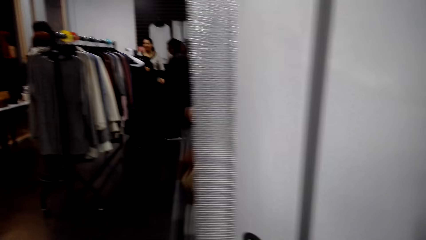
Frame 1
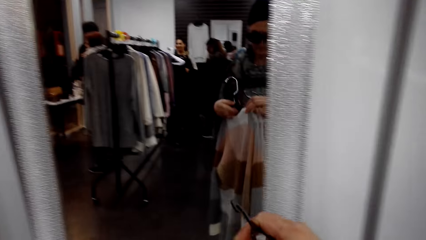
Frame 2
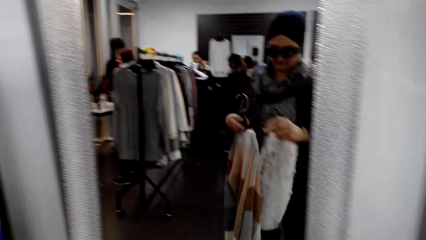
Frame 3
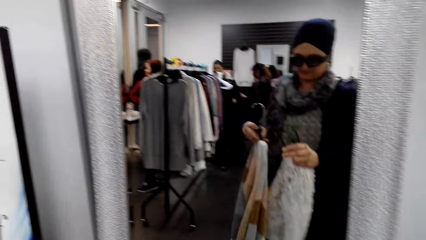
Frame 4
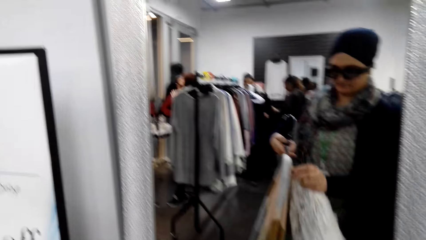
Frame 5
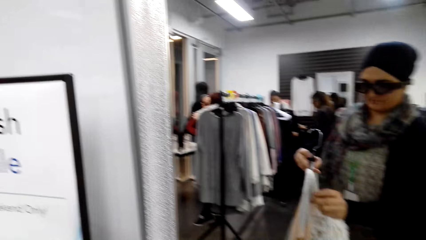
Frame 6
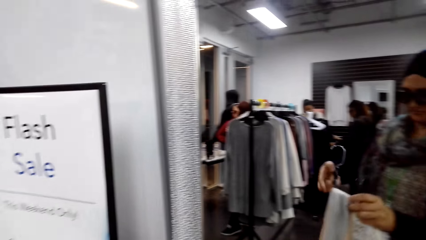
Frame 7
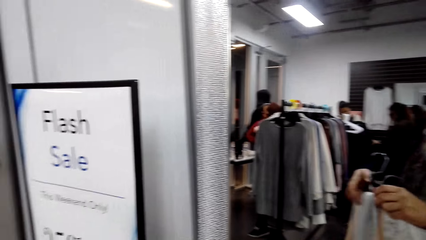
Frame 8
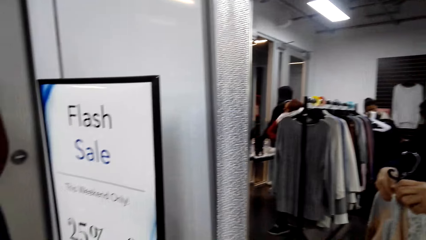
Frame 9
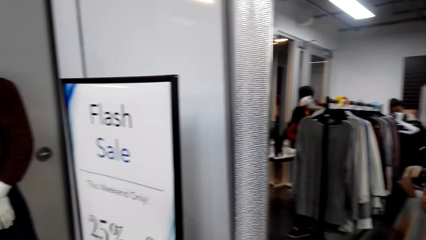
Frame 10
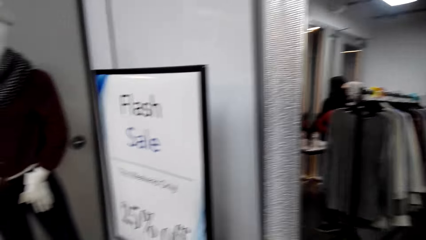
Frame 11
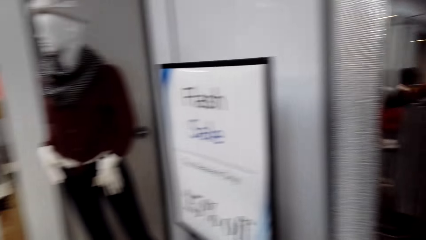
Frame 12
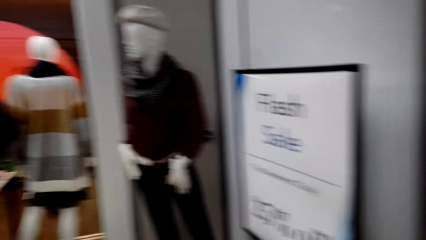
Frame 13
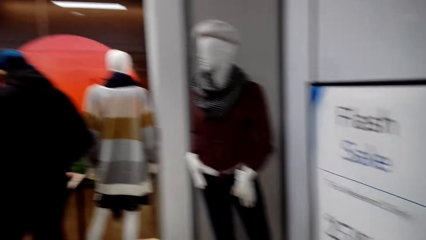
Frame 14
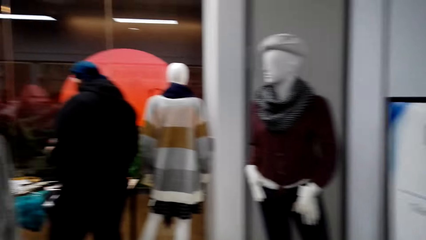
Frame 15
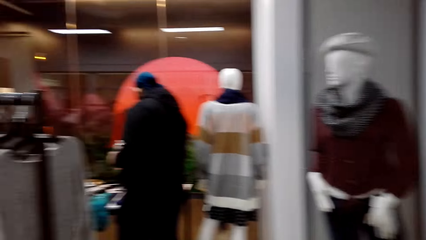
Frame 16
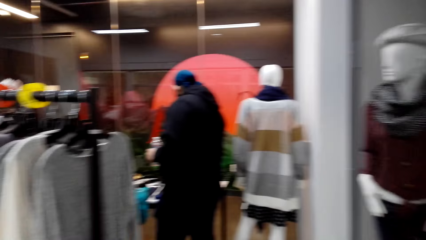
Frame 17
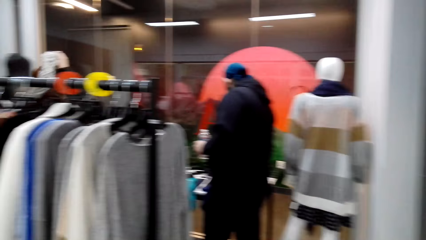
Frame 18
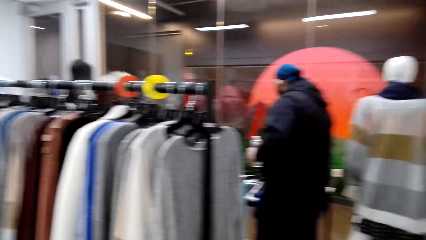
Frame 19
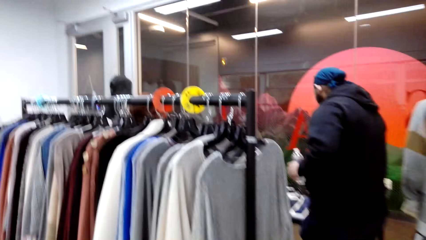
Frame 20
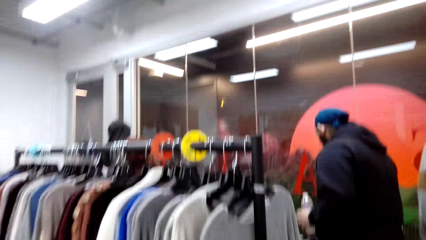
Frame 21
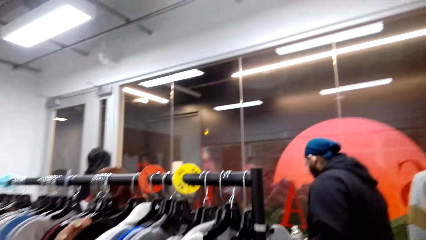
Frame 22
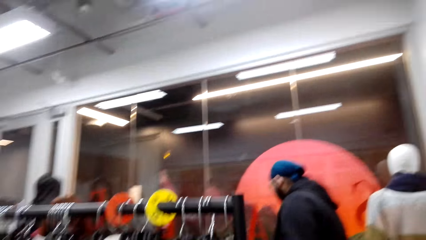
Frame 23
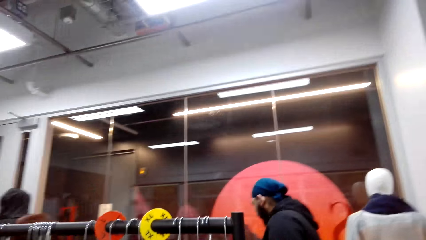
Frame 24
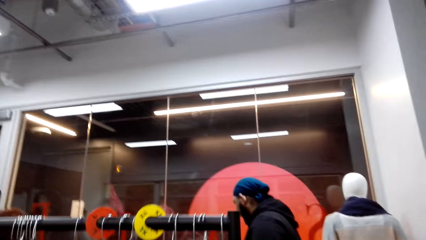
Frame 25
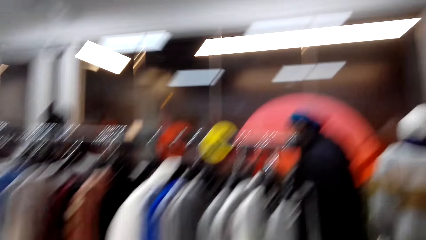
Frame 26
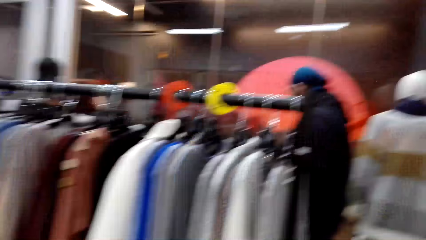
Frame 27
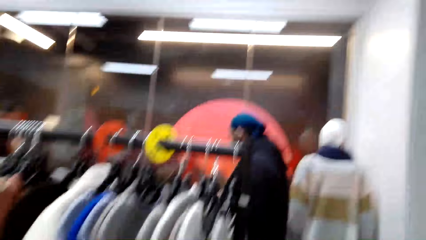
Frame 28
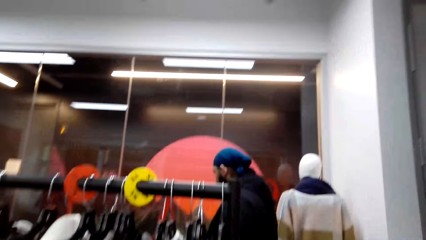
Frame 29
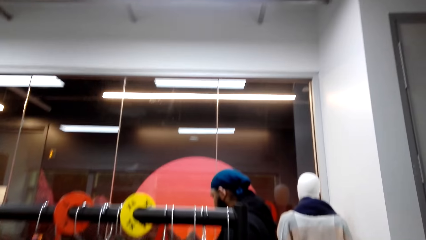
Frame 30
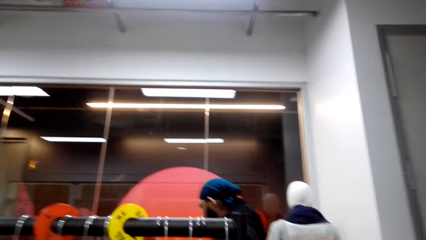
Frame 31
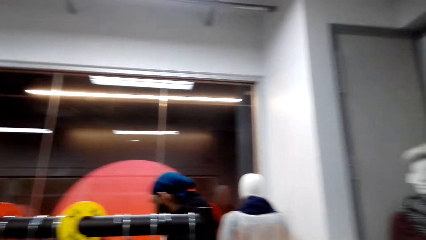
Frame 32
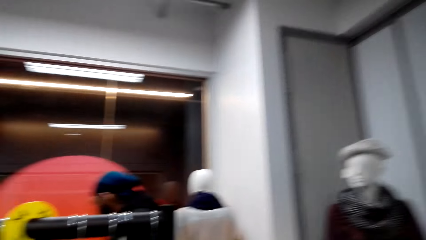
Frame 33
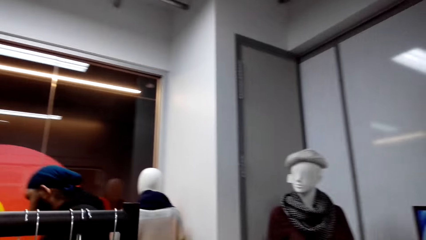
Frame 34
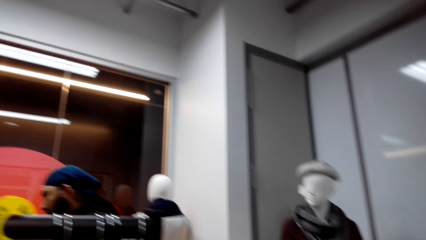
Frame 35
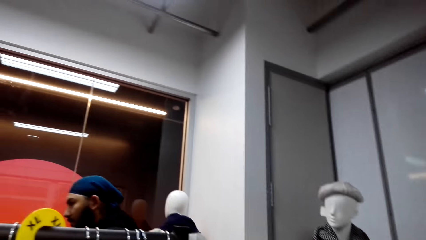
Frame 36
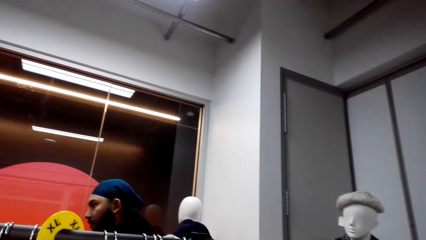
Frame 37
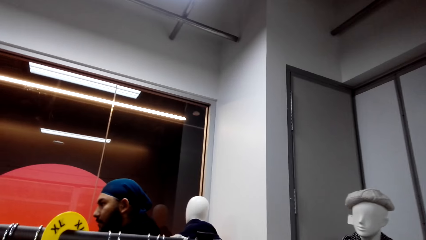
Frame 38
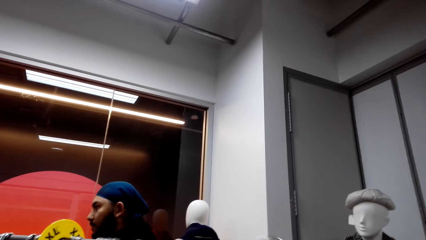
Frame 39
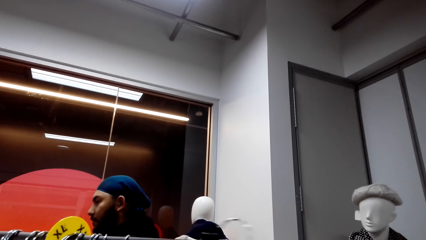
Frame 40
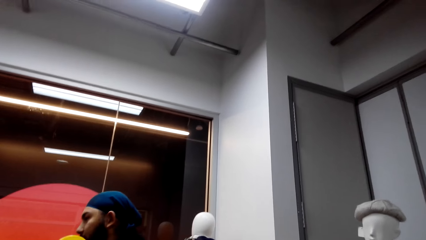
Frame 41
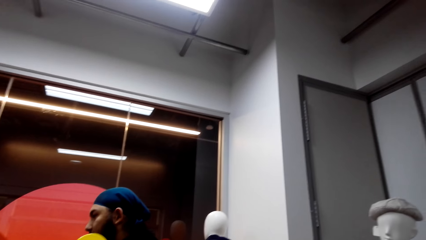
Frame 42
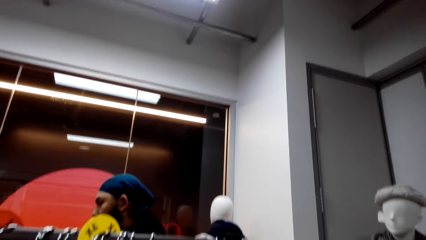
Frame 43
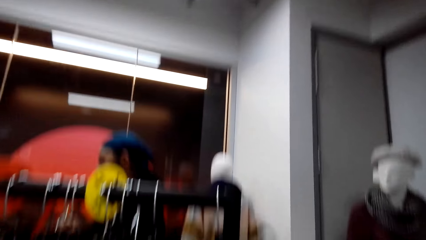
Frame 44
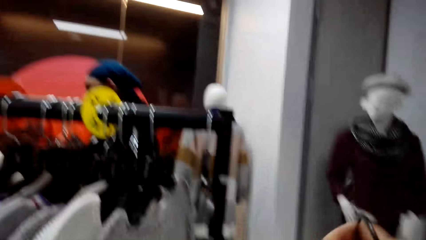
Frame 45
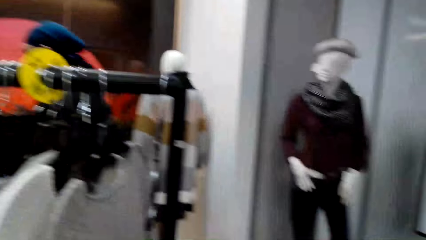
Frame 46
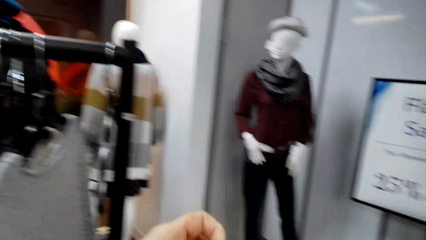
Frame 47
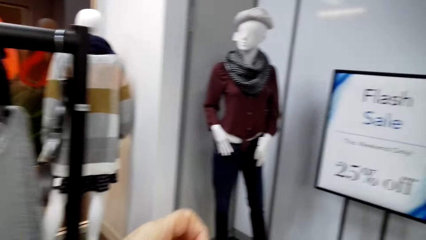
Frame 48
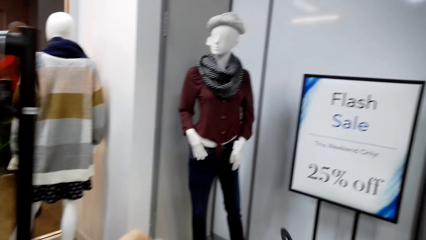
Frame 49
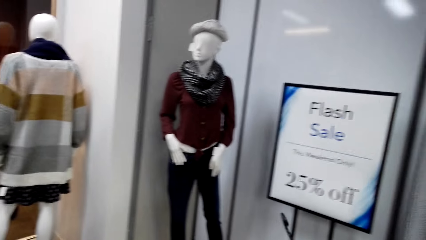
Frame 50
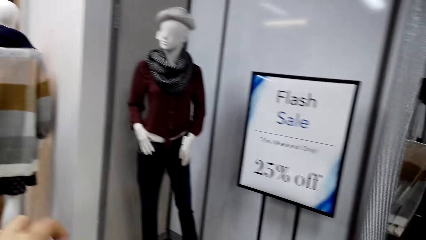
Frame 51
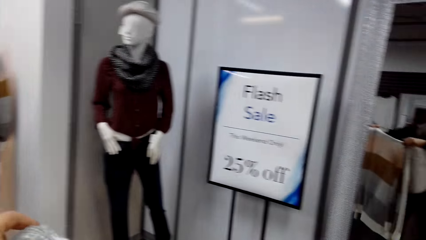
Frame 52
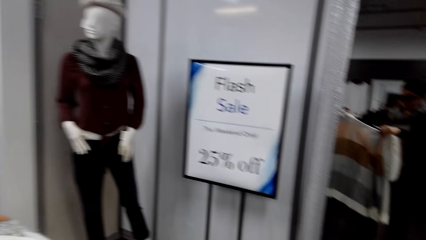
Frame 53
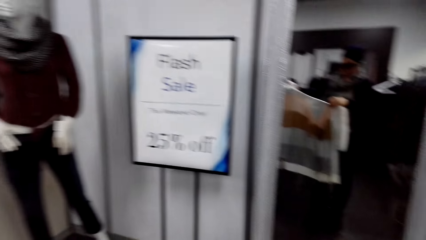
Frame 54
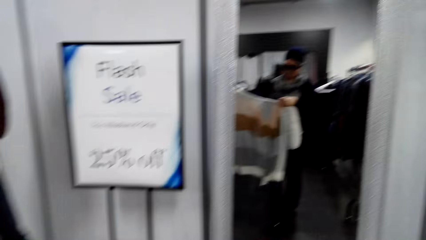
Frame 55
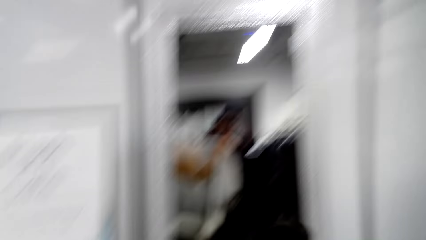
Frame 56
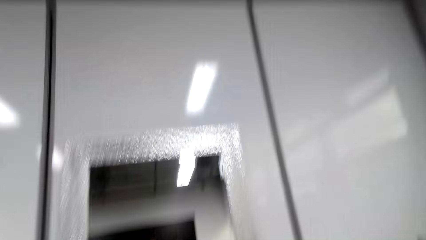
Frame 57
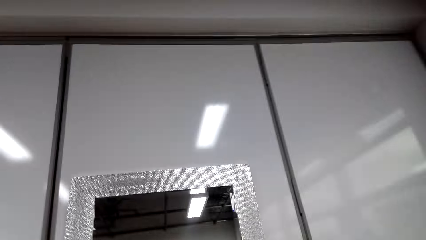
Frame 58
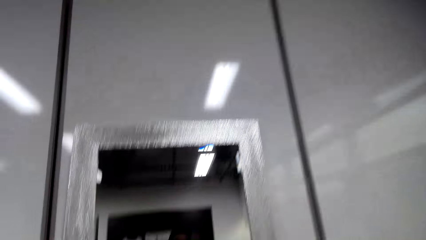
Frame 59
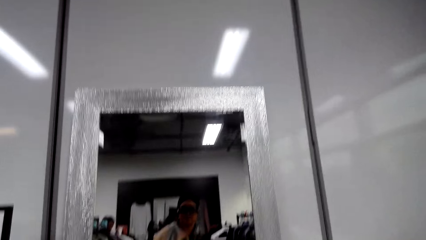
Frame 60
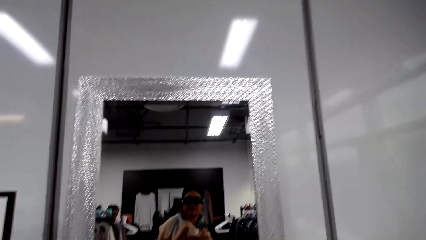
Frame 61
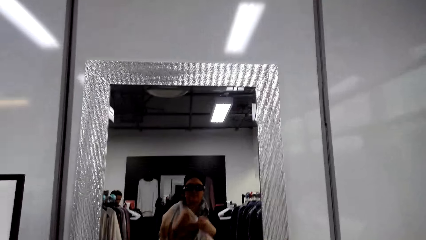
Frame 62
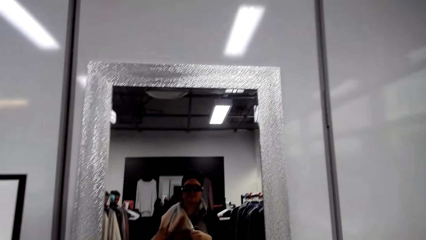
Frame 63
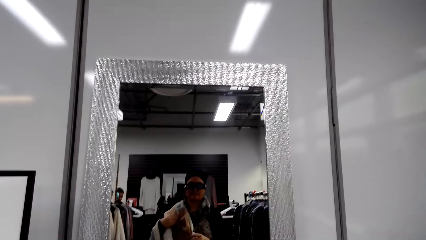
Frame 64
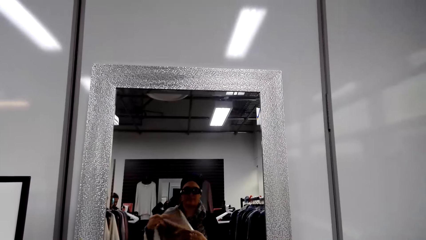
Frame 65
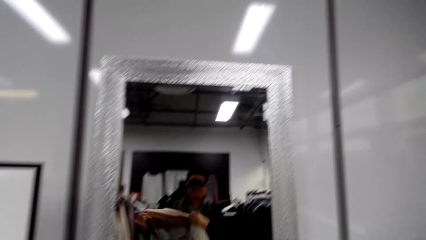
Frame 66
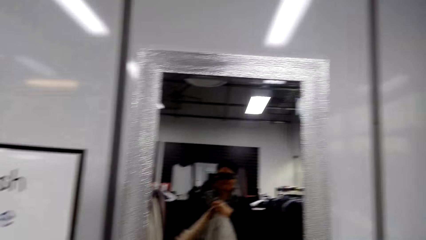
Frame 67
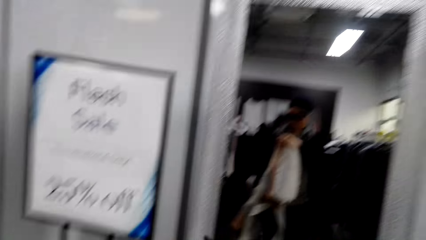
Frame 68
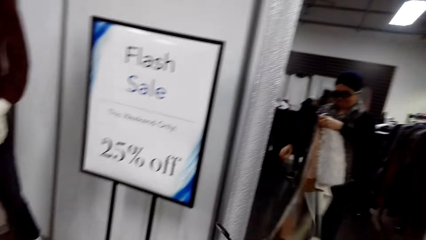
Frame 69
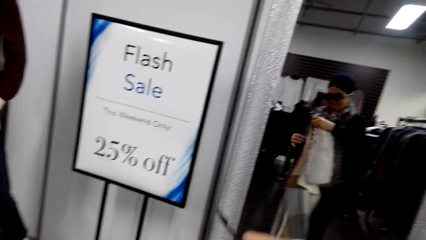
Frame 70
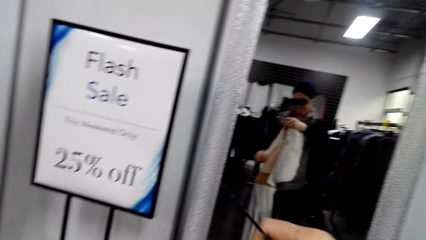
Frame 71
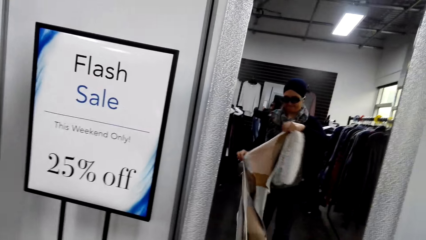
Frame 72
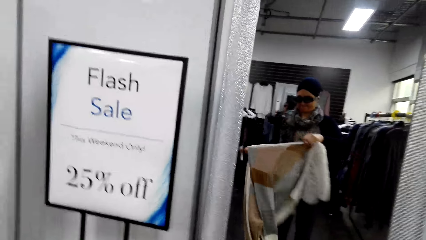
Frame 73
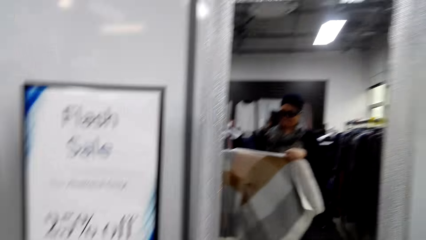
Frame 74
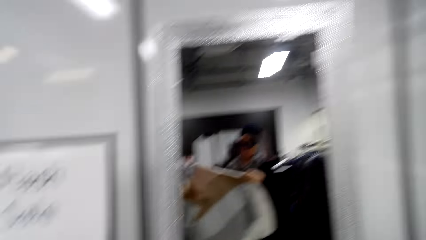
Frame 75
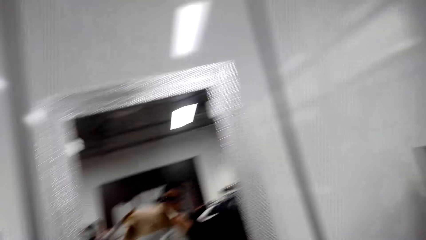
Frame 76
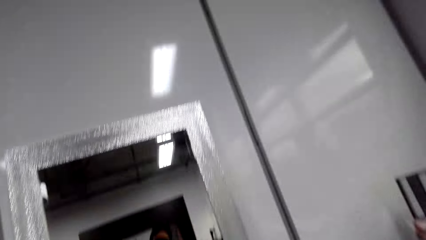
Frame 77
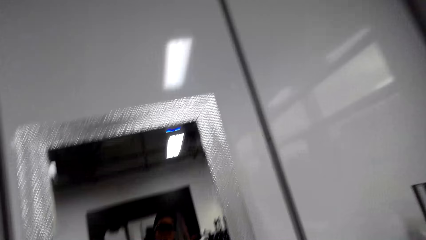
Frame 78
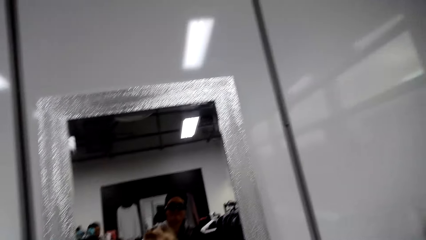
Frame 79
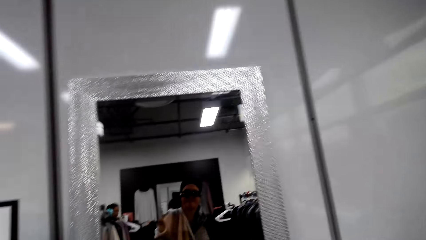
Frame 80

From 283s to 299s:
The camera wearer looks at herself in the mirror. She tries the clothes.
